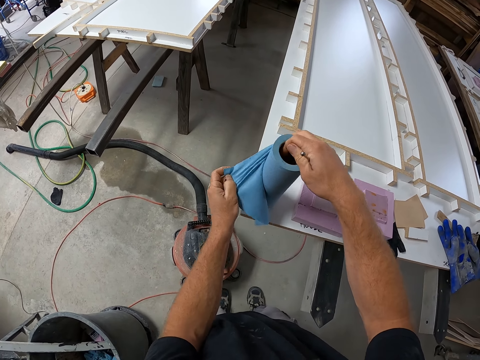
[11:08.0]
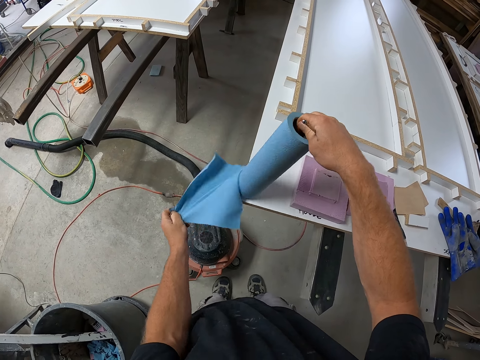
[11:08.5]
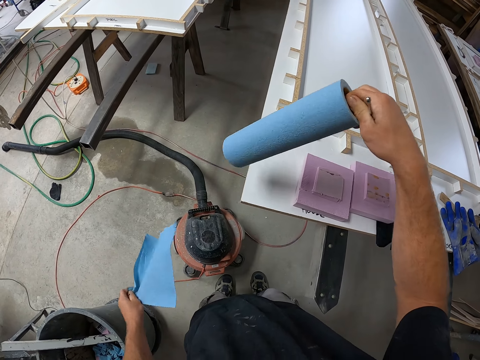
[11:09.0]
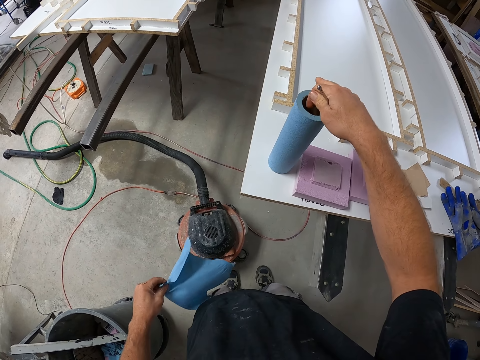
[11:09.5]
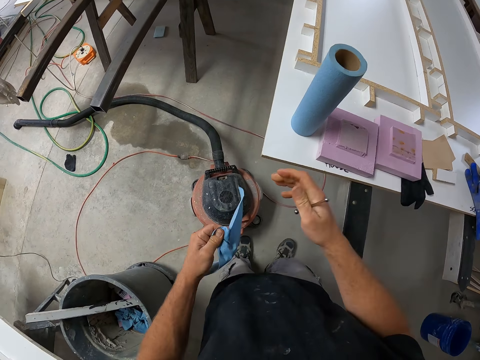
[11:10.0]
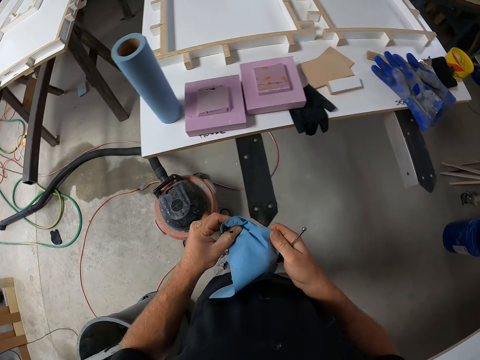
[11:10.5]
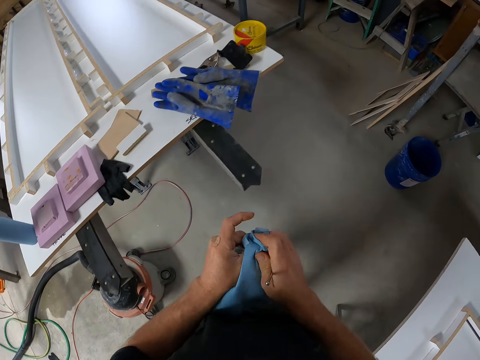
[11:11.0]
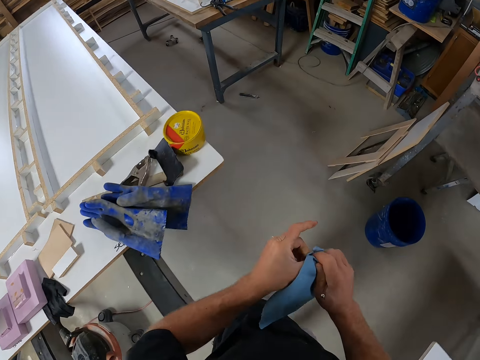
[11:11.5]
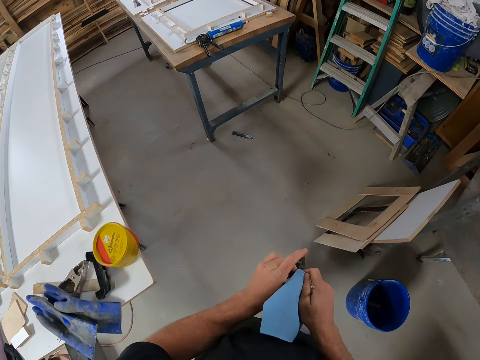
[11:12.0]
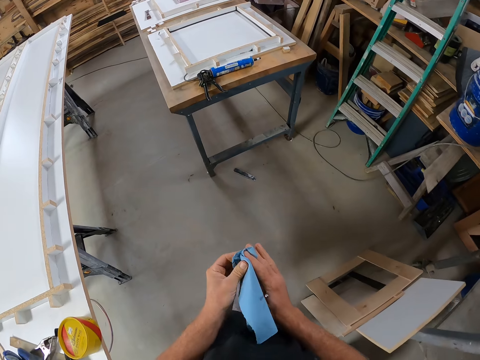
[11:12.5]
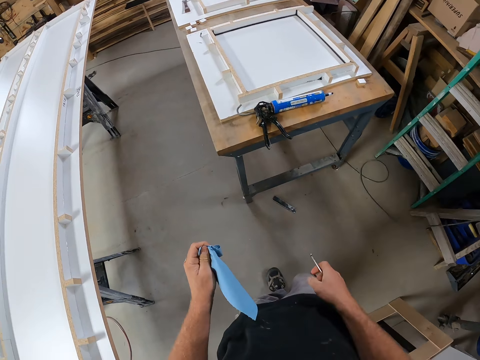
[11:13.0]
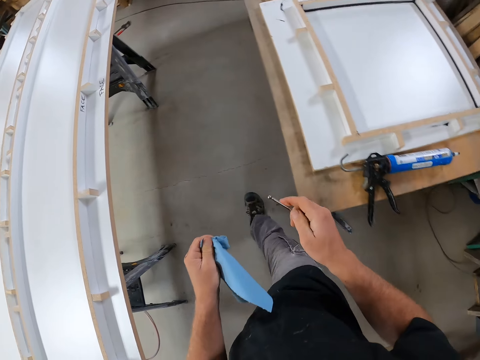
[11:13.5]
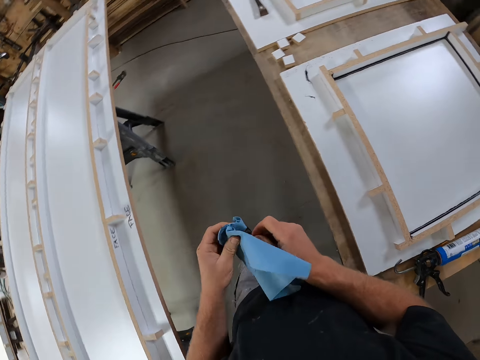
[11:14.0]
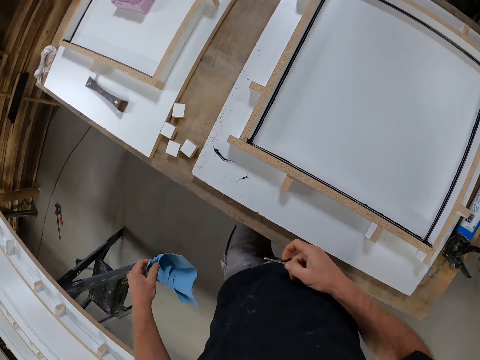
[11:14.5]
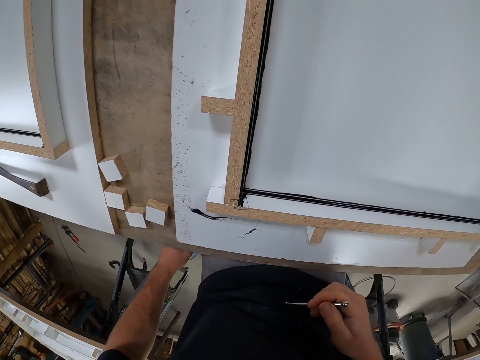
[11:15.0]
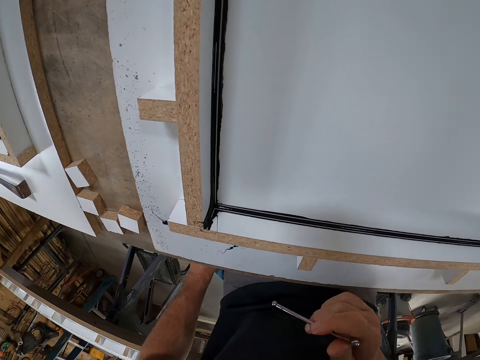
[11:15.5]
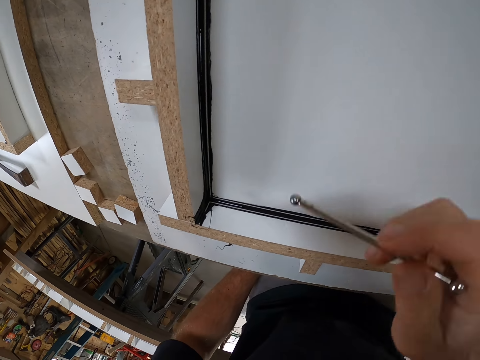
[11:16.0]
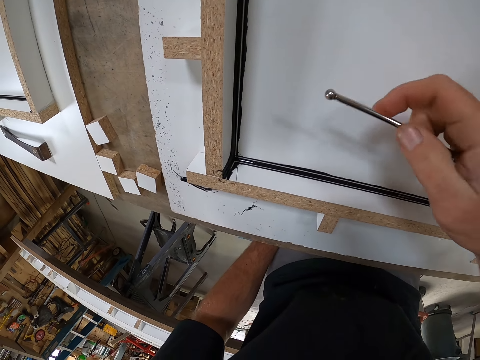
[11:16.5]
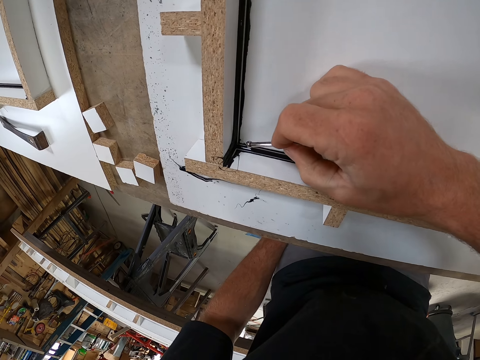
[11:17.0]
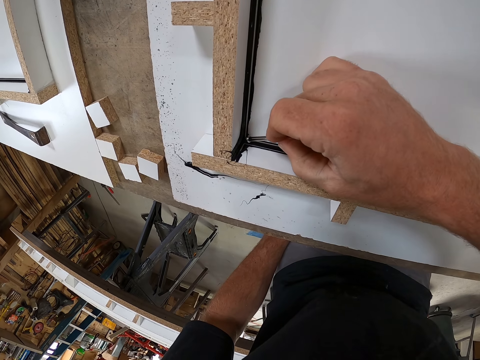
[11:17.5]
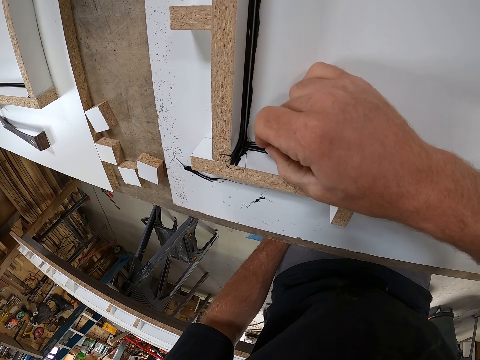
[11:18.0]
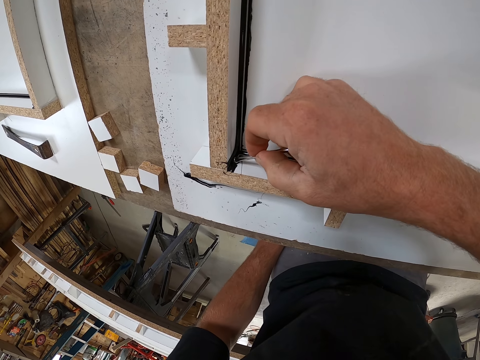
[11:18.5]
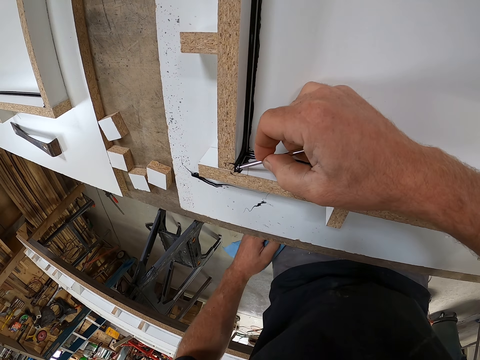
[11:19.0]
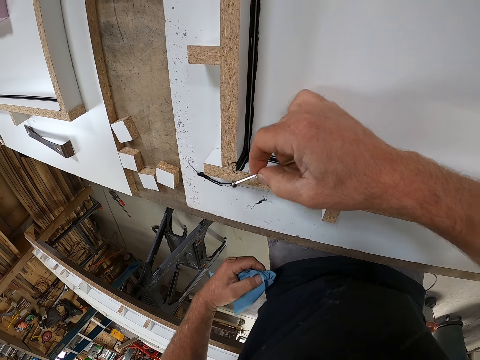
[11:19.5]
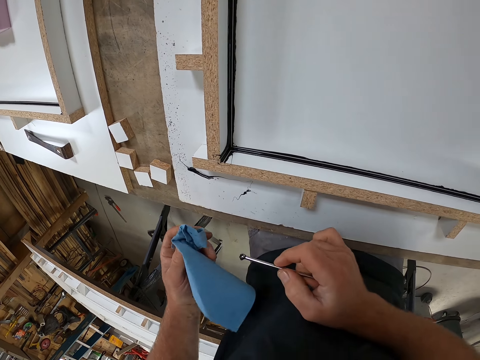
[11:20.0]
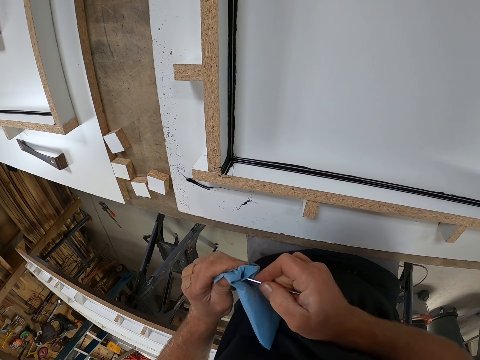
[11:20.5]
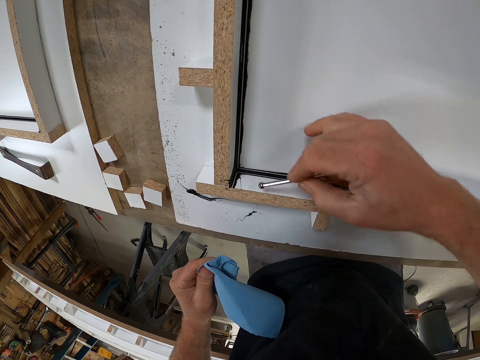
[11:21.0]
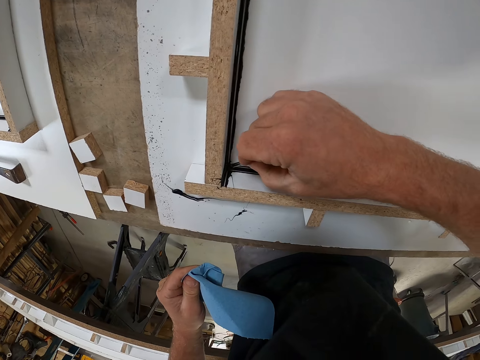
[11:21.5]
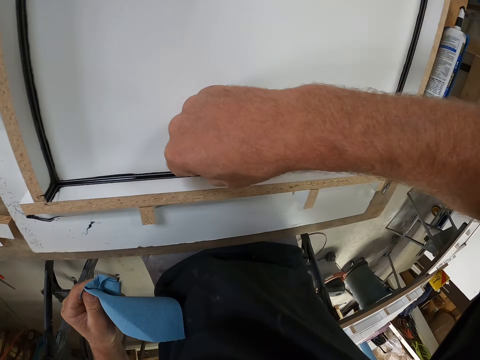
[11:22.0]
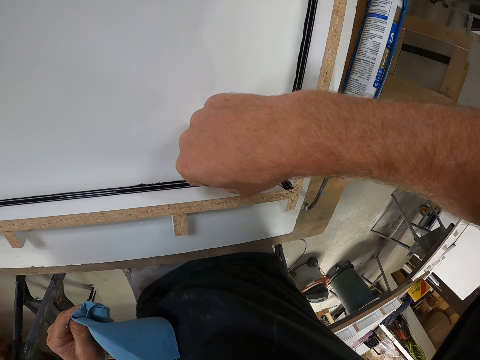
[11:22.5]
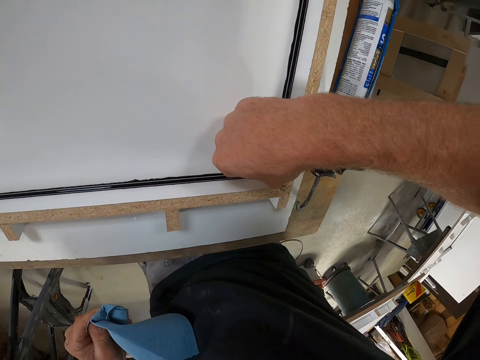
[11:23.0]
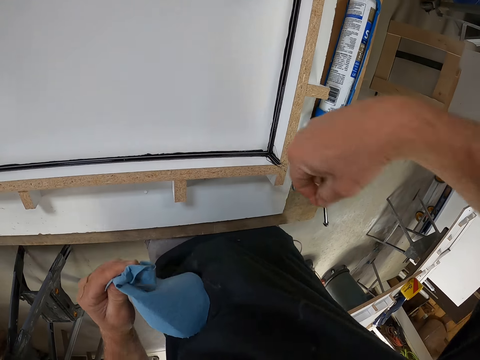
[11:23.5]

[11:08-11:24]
The camera wearer tears a piece of tissue or paper towel with his left hand. He lifts the paper towel. He places the paper towel on the piece of wood. He adjusts the roll of tissue on the table. He holds the paper towel. He walks around the workshop. He cleans his hands with the tissue. He walks around the workshop. He cleans the tip of the tool with the tissue. He walks around the workshop. He holds the paper towel. He spreads the silicon on the woodwork with the tool. He cleans the tip of the tool with the tissue. He spreads the silicon on the woodwork with the tool.

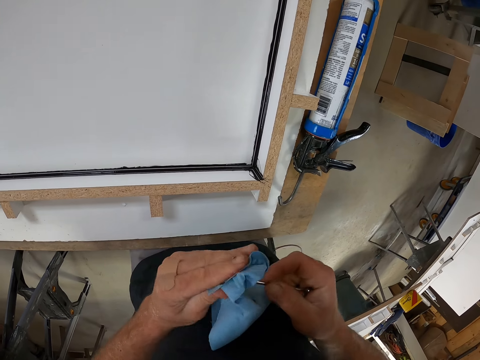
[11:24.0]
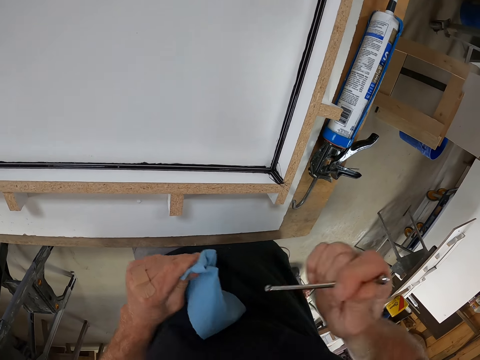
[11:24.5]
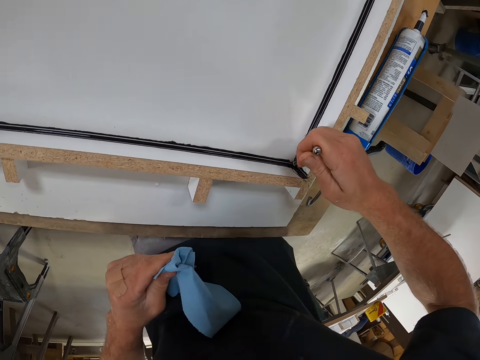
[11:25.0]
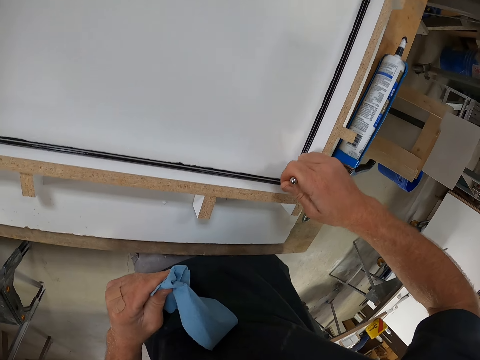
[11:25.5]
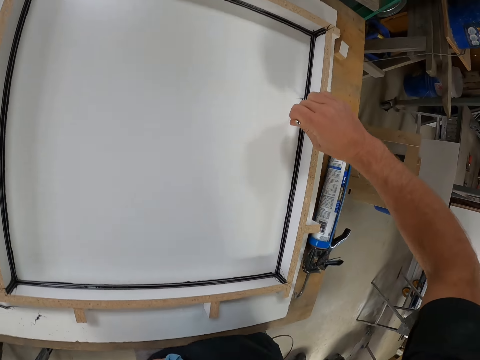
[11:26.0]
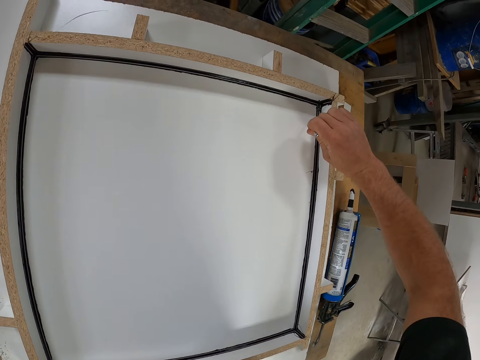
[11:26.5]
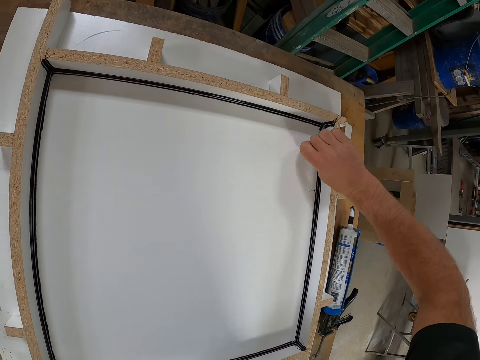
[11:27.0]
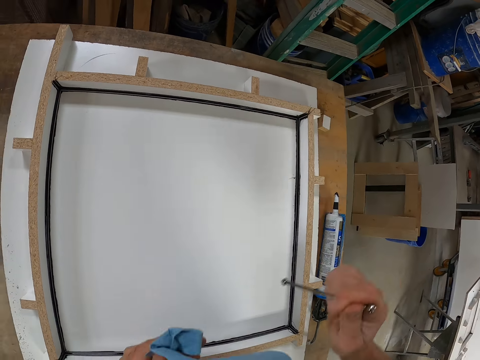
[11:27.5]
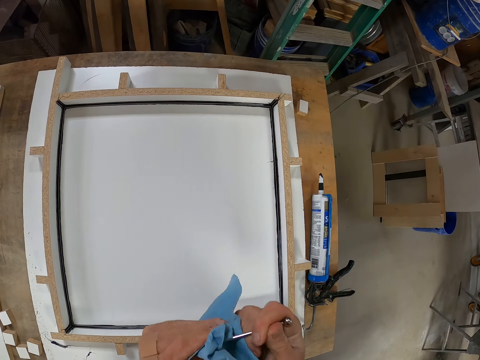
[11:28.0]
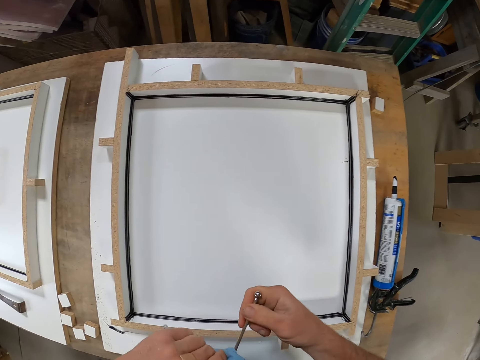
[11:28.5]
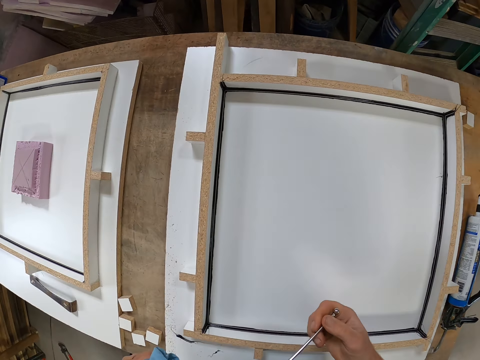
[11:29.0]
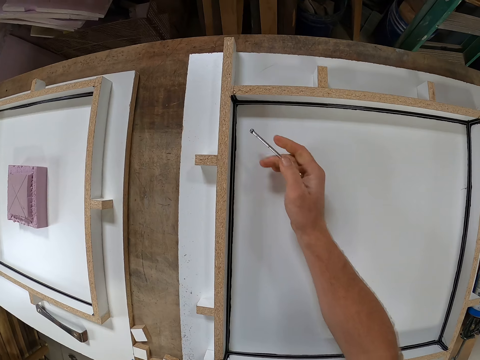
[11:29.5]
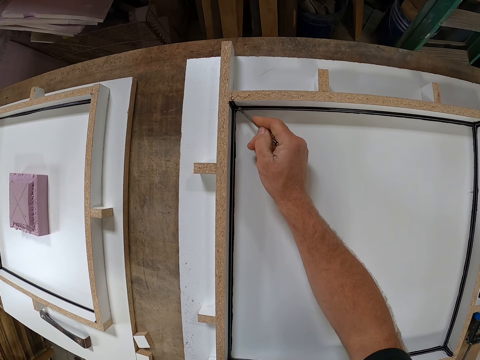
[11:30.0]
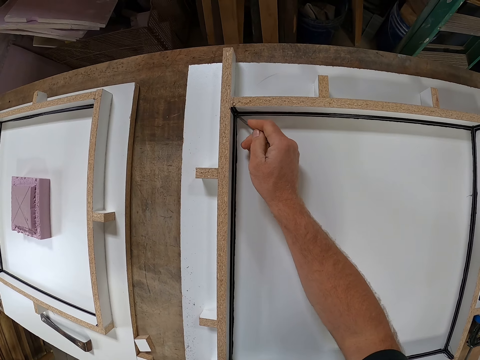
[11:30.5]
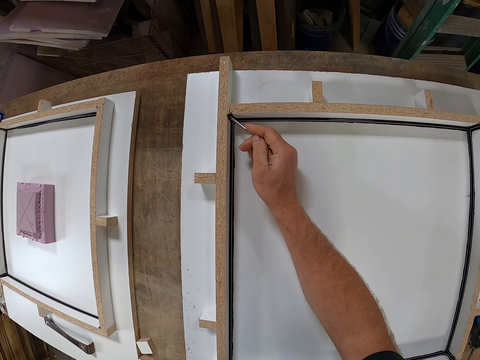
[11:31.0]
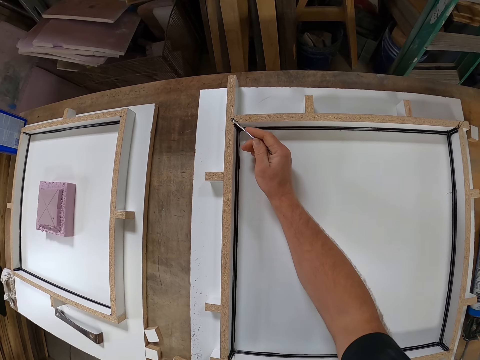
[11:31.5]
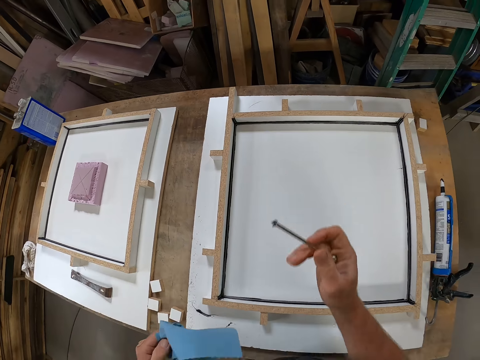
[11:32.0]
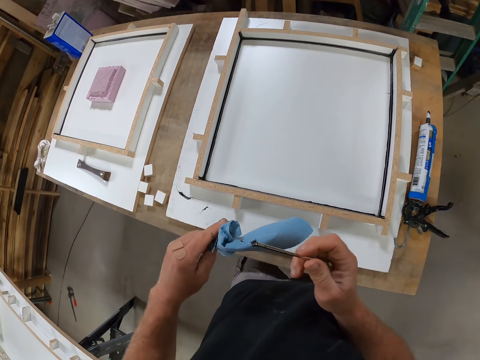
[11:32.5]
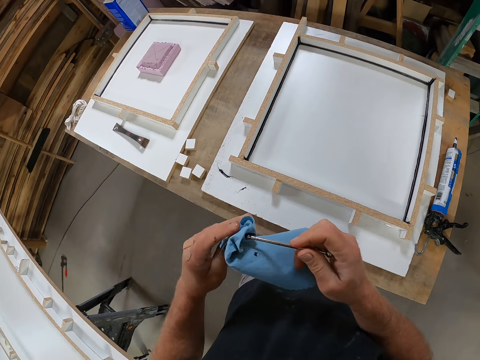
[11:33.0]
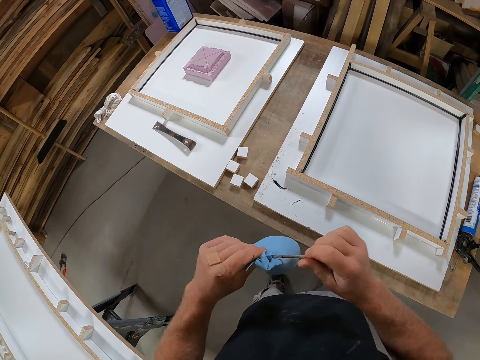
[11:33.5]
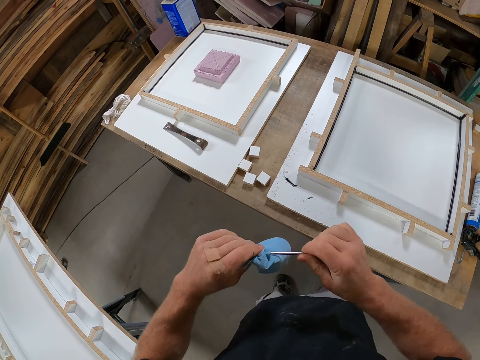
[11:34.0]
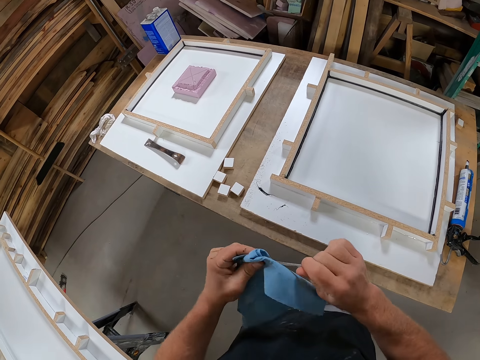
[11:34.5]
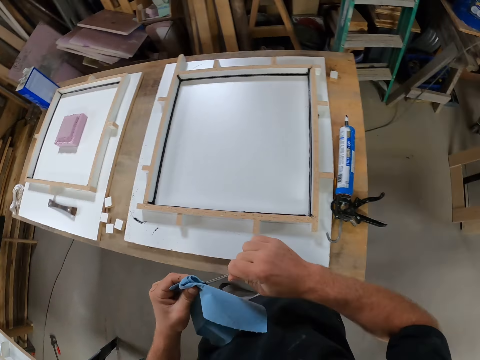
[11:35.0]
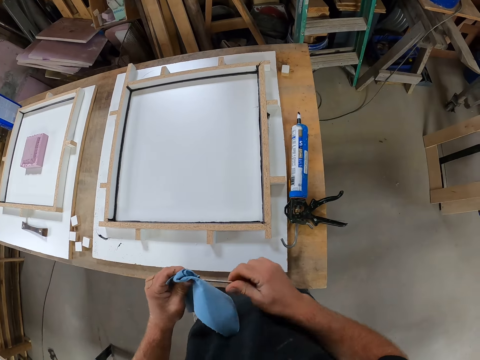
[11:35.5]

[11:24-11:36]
The camera wearer cleans the tip of the tool with the tissue. They spread the silicon on the woodwork with the tool. They clean the tip of the tool with the tissue. They spread the silicon on the woodwork with the tool. They clean the tip of the tool with the tissue.
